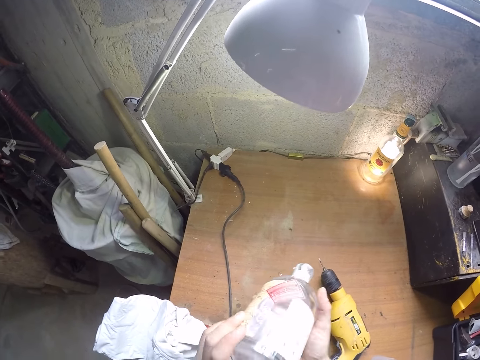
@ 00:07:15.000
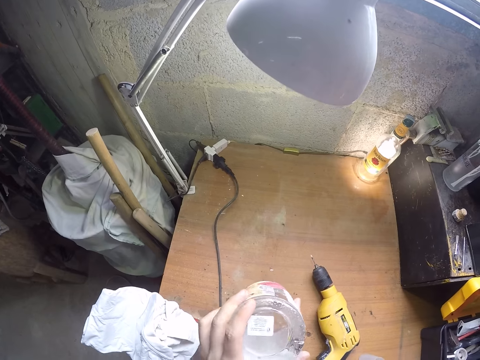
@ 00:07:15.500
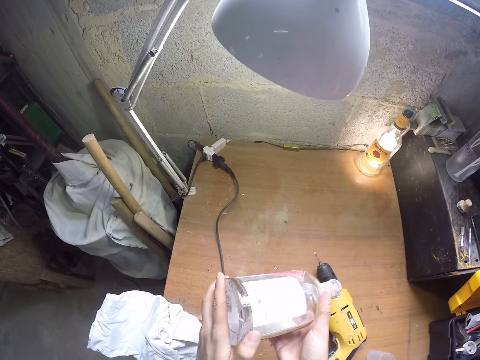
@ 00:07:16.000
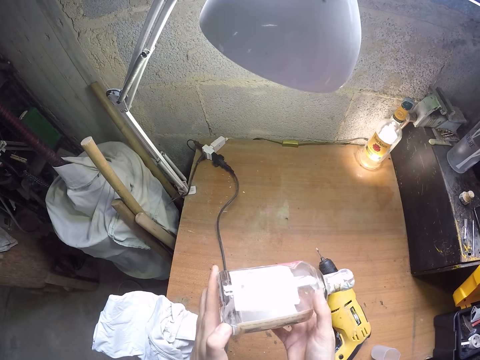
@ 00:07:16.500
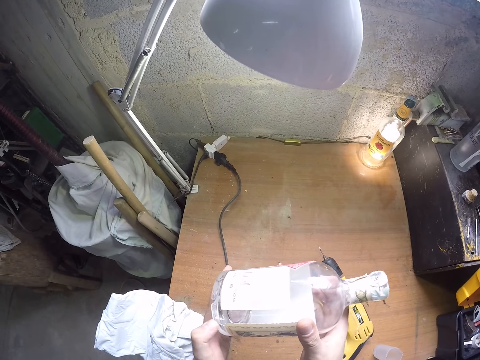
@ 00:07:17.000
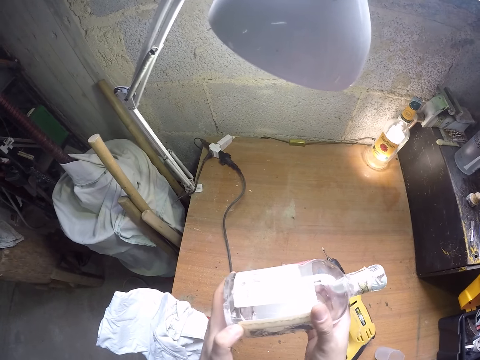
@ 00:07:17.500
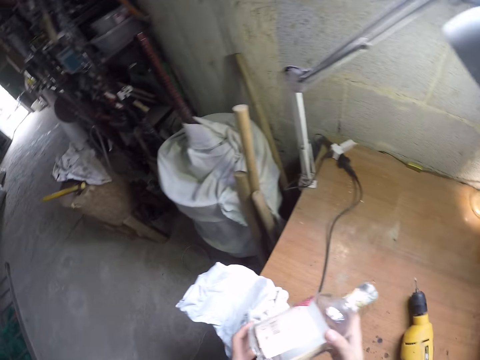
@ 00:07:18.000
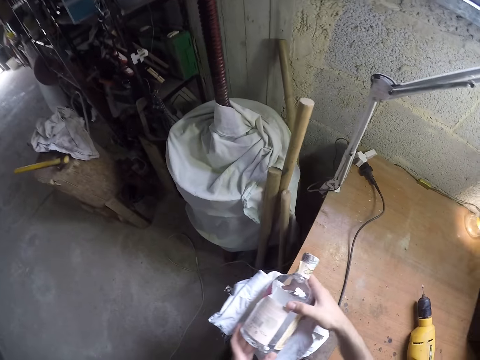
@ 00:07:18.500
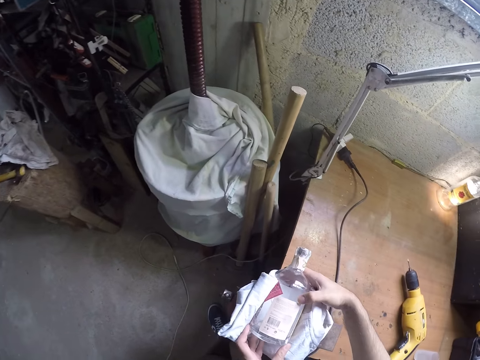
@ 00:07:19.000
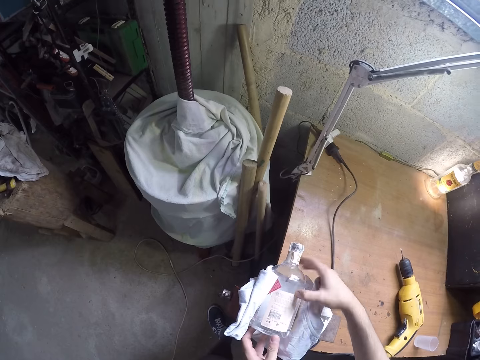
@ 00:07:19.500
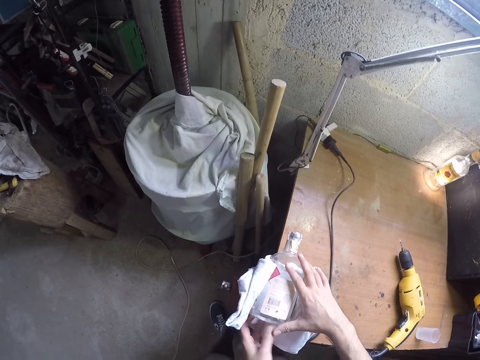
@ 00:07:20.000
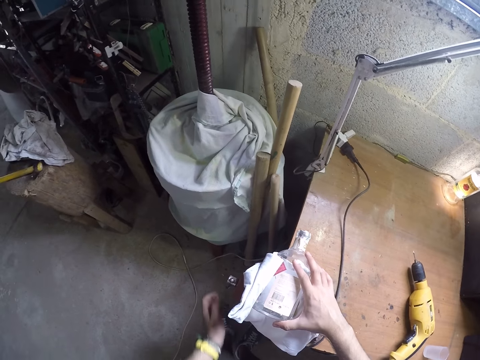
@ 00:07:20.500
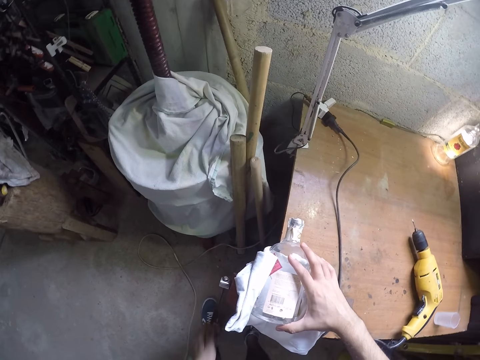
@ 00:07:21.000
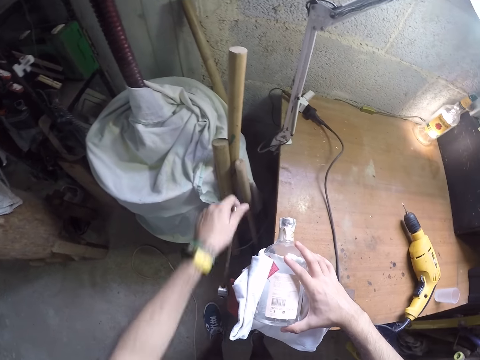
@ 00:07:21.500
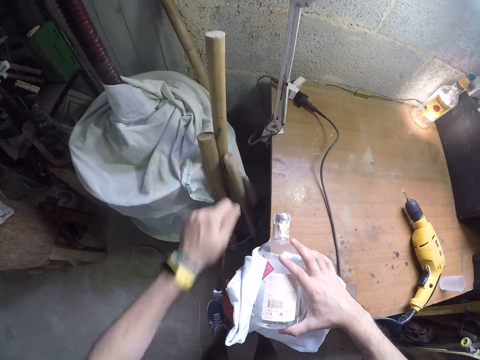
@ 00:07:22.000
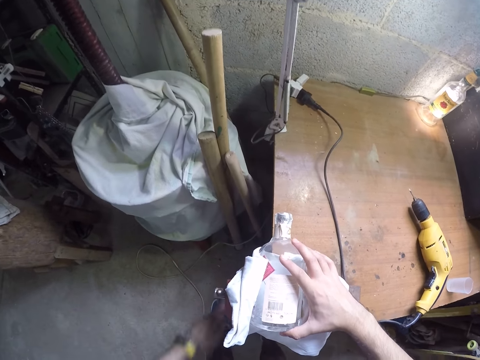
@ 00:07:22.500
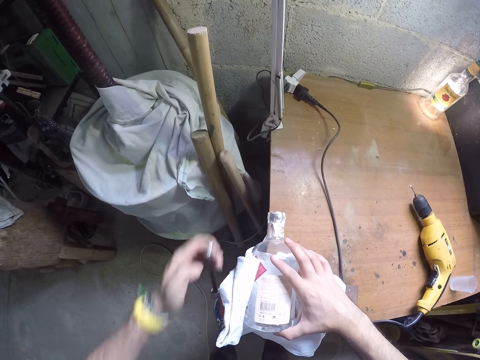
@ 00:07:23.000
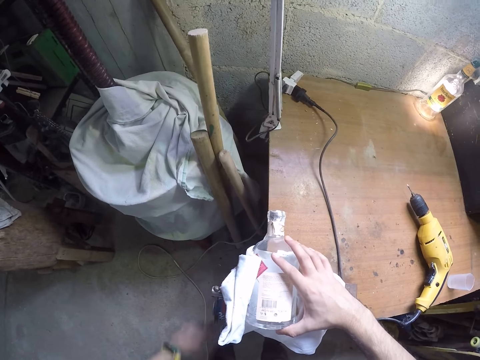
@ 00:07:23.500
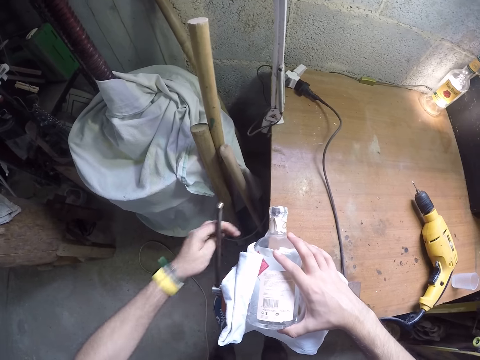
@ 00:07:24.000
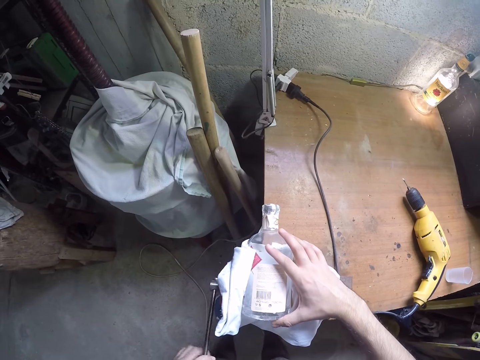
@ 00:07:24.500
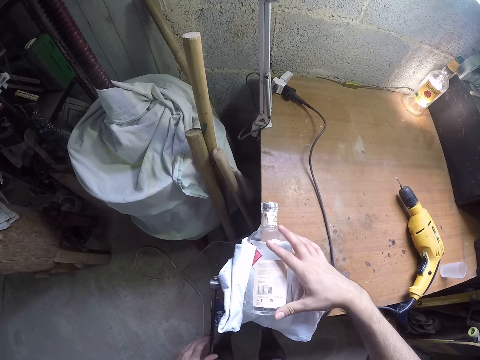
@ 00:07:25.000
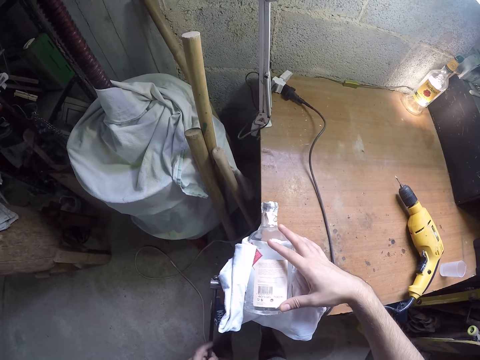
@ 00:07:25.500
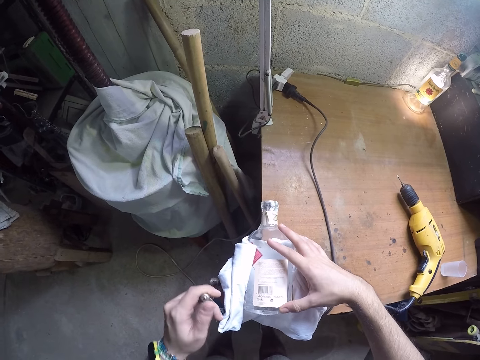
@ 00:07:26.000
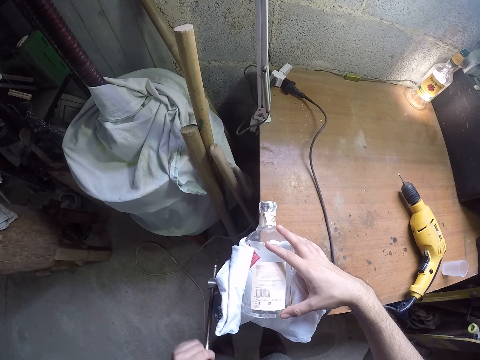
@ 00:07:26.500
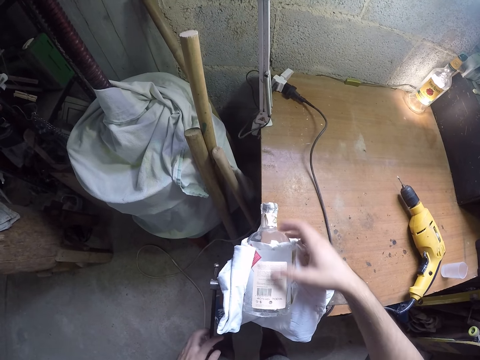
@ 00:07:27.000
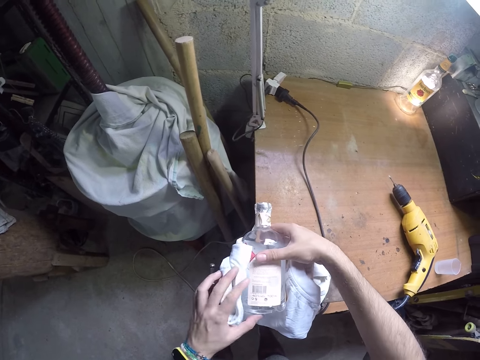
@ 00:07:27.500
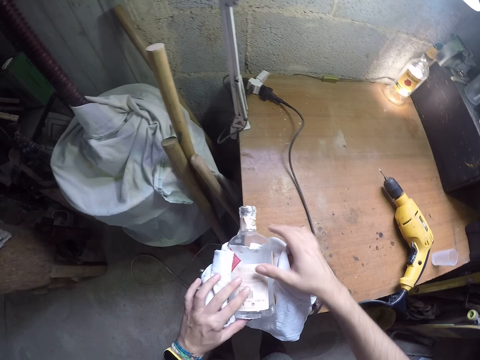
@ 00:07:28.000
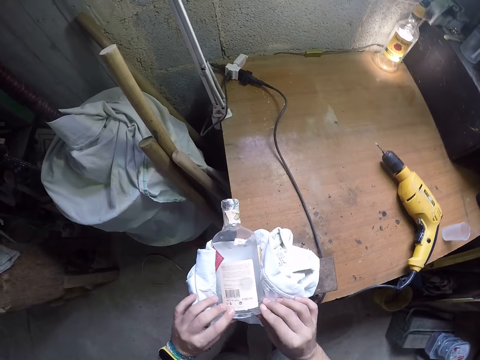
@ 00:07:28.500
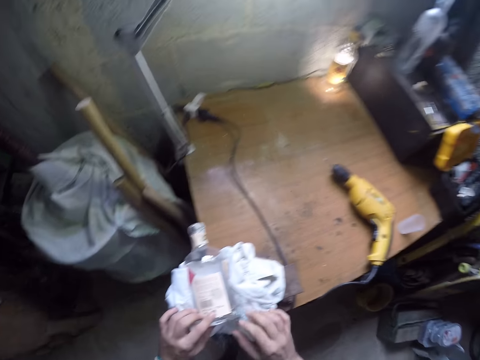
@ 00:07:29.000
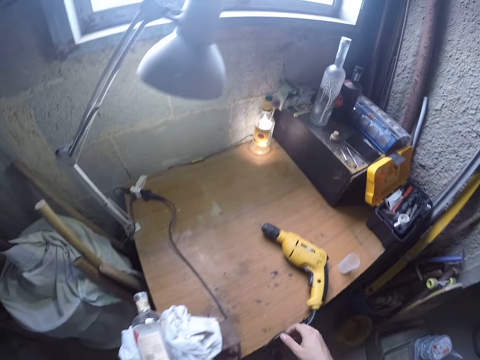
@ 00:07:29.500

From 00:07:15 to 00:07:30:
The camera wearer holds the glass bottle with both hands. He looks at the bottle of alcohol. He places the glass bottle in the bench vice with both hands. He tightens the bench vice with his left hand. He rotates the handle with his left hand. He adjusts the glass bottle on the clamp with both hands.

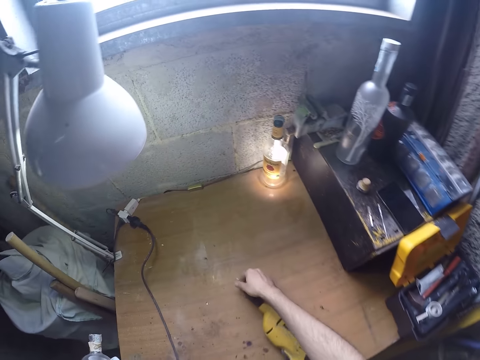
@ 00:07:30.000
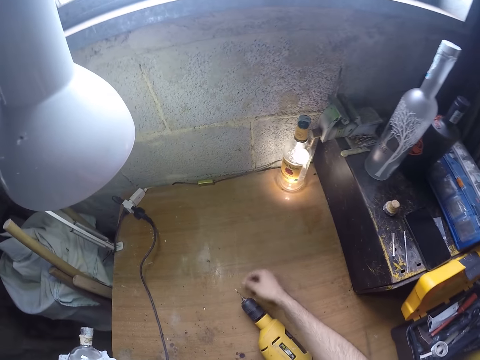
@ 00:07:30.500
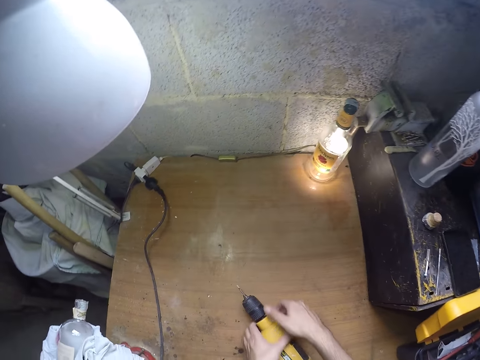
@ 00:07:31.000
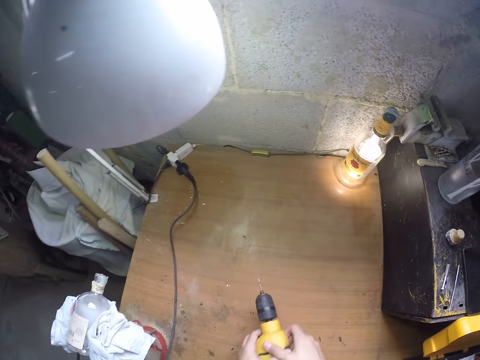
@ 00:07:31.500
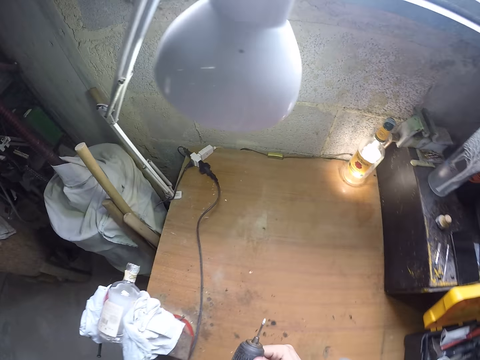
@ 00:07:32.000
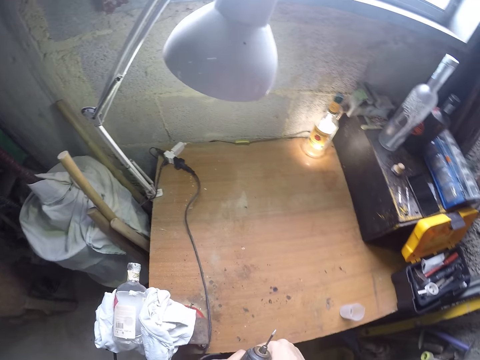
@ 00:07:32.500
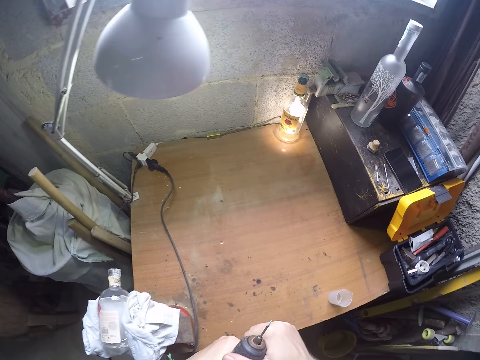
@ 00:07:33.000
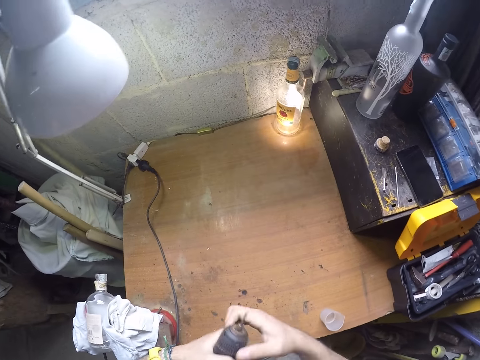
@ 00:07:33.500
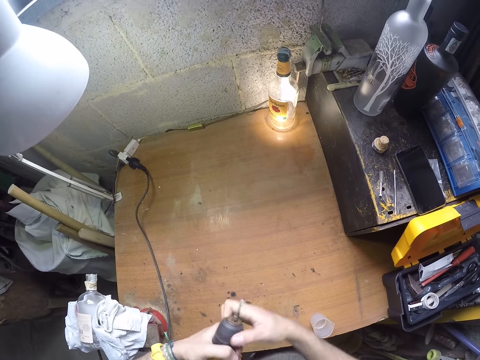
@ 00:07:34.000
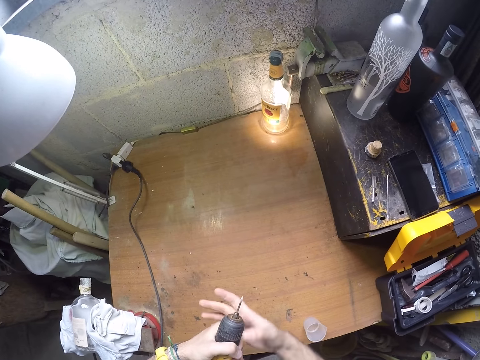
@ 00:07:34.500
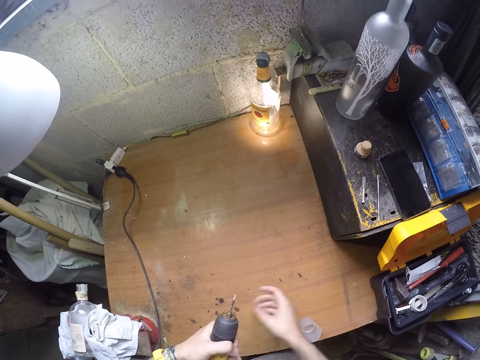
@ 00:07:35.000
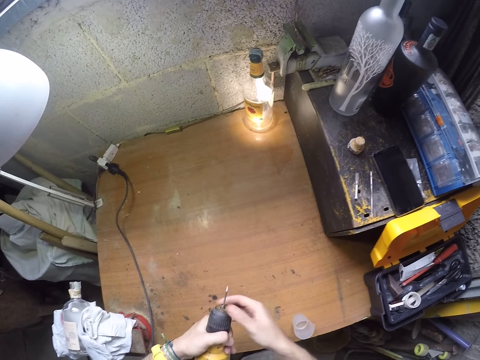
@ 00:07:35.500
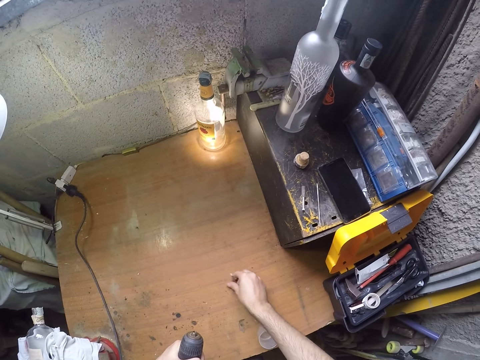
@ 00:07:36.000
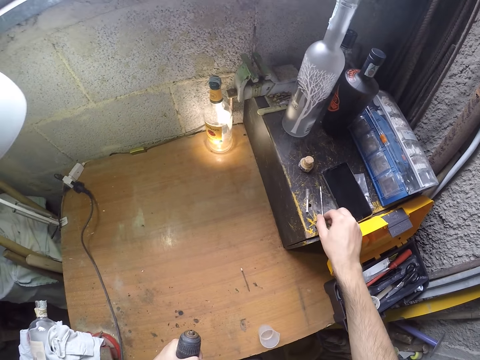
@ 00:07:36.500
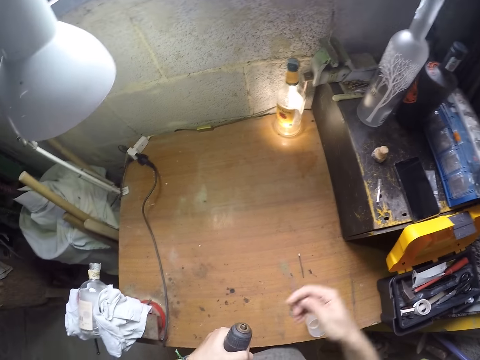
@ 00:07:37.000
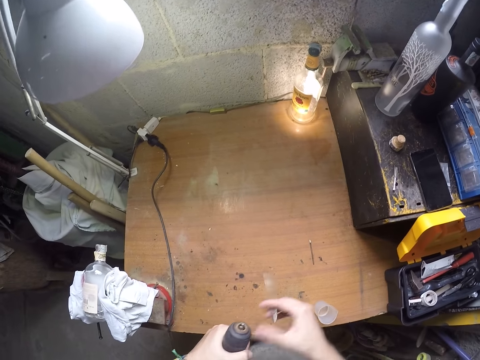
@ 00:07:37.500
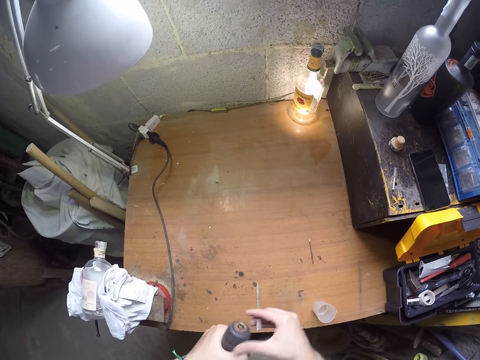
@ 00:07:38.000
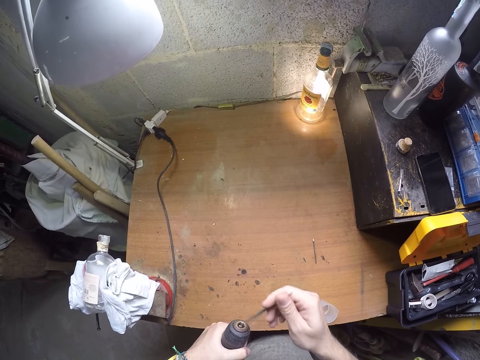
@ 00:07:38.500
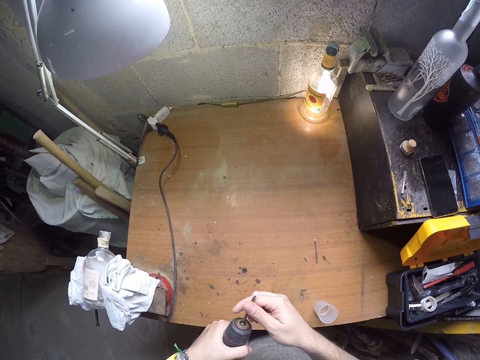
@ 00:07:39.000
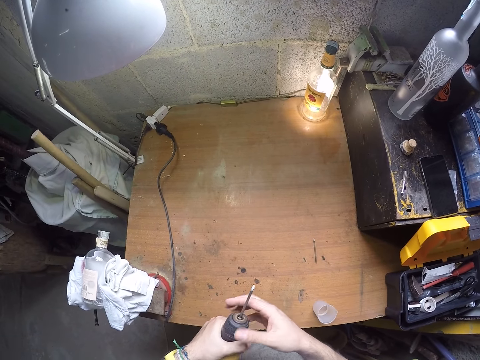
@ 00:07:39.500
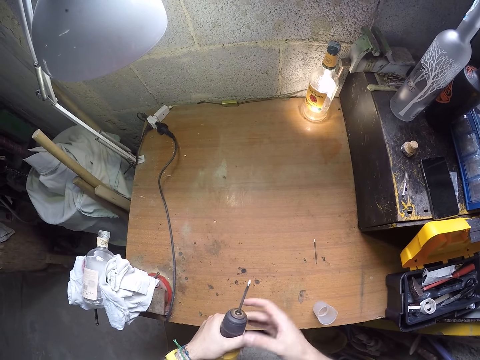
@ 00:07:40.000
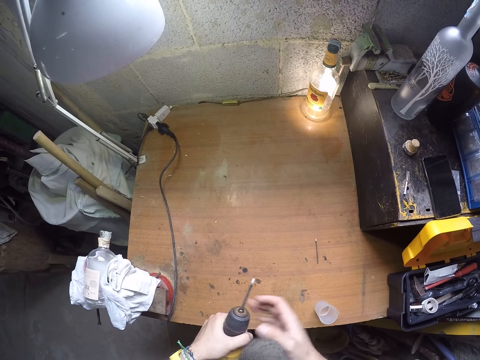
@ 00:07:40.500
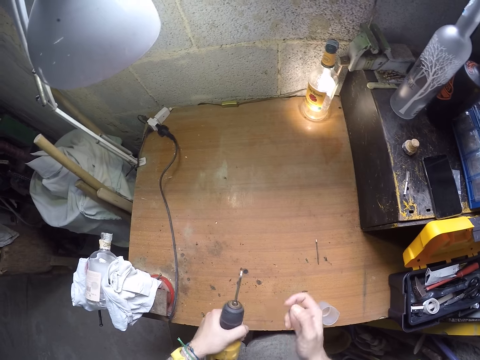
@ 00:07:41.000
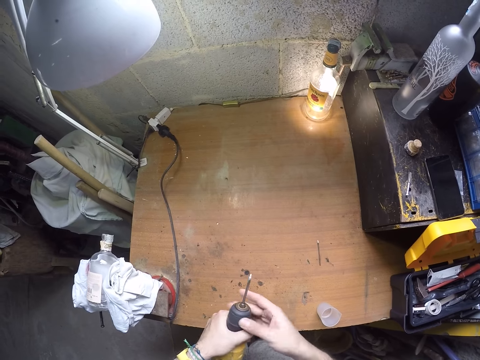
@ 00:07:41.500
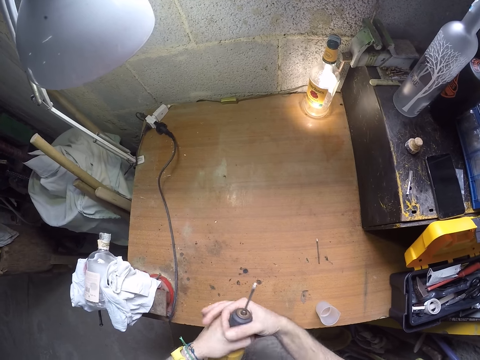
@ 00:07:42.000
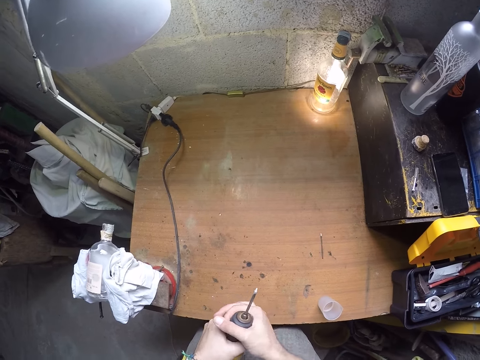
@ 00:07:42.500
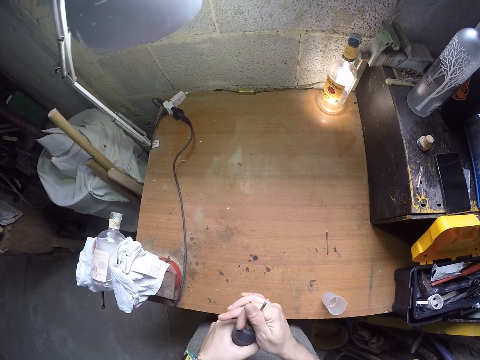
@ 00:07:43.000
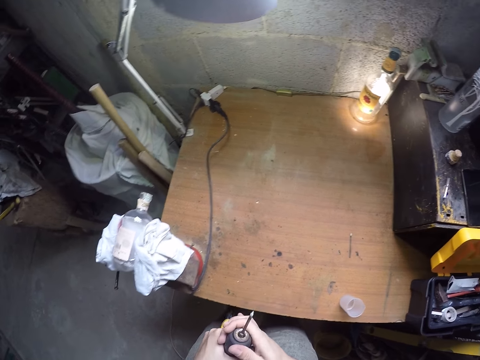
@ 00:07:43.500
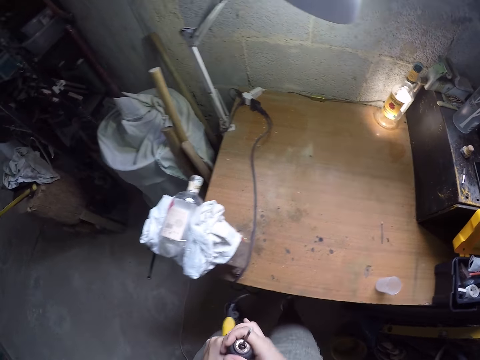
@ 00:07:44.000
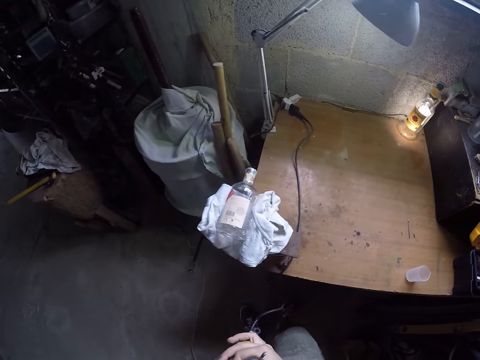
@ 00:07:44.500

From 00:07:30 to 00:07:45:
The camera wearer wipes the electric drill with his right hand. He picks up the electric drill from the workbench with both hands. He loosens the electric drill chuck with his right hand. He removes a drill from the electric drill with his right hand. He drops the drill on the workbench with his right hand. He picks up another drill from a tool box on the workbench with his right hand. He loosens the electric drill chuck with his right hand. He closes the chuck of the drilling machine. He fits the drill into the electric drill with his right hand. He tightens the electric drill chuck with his right hand.
